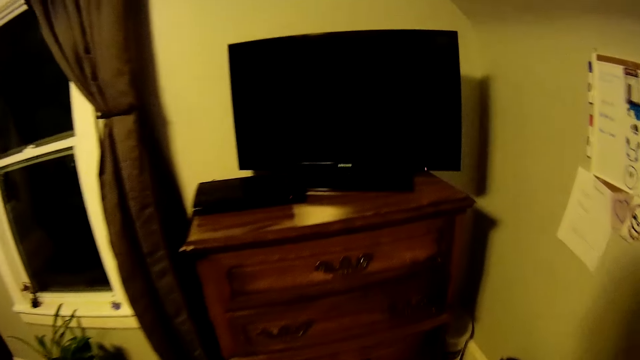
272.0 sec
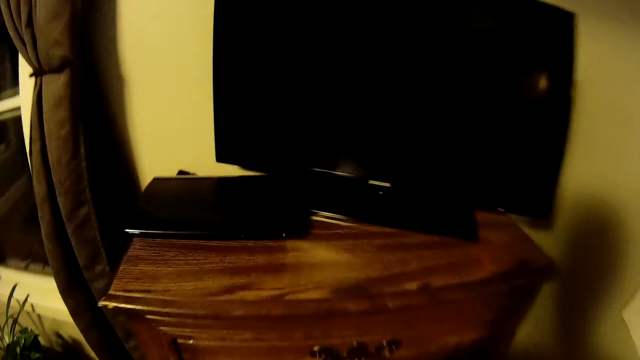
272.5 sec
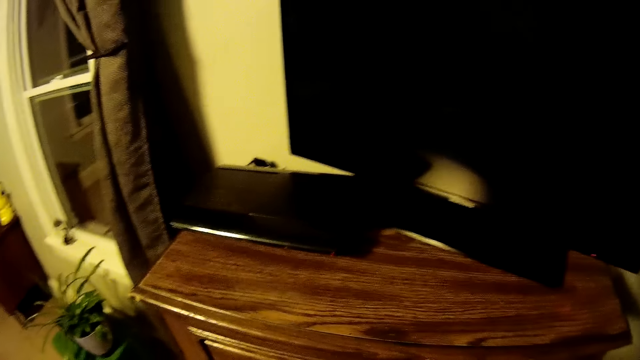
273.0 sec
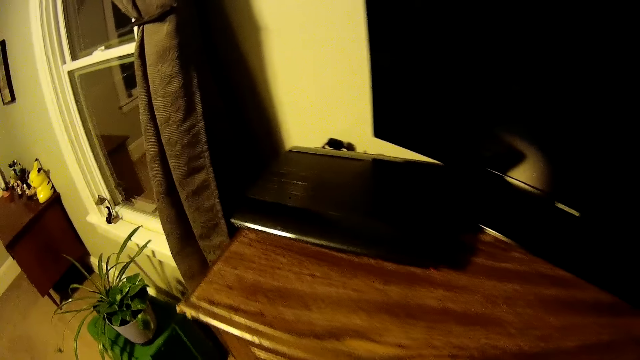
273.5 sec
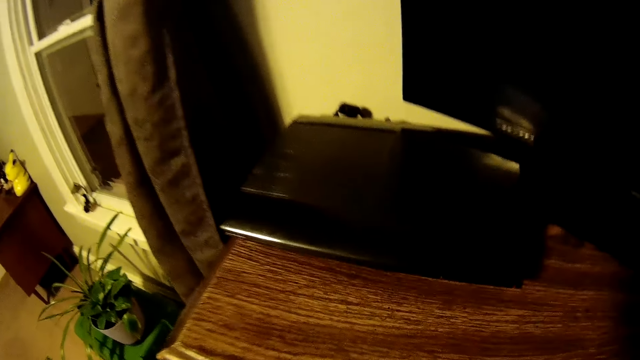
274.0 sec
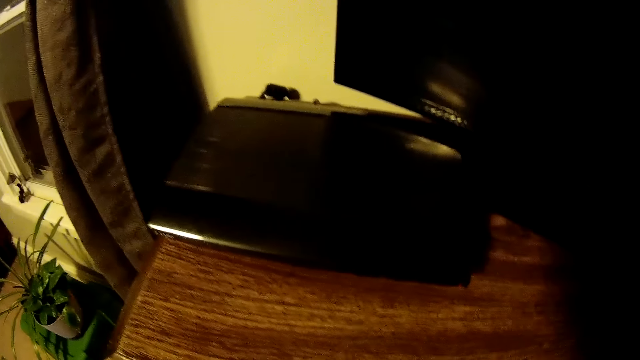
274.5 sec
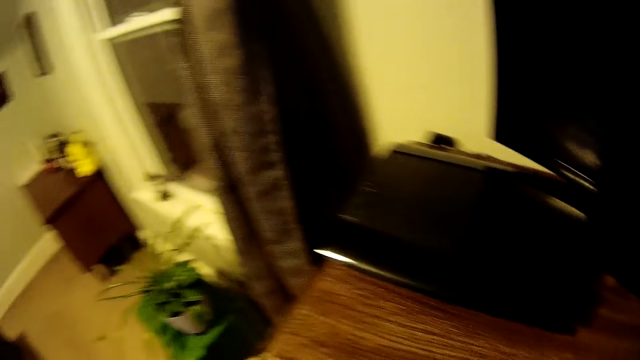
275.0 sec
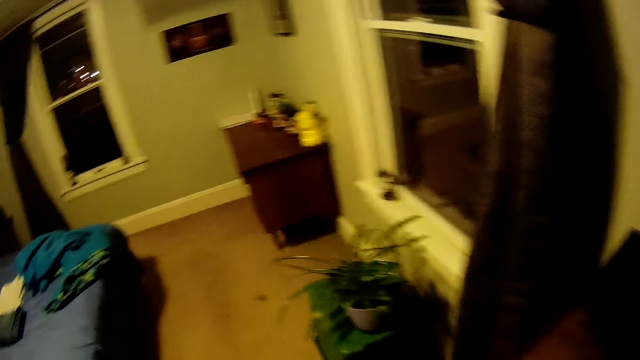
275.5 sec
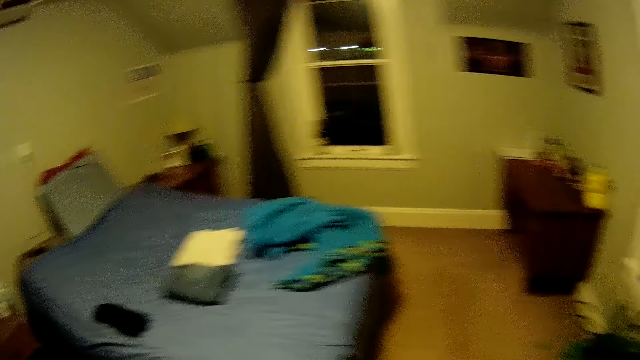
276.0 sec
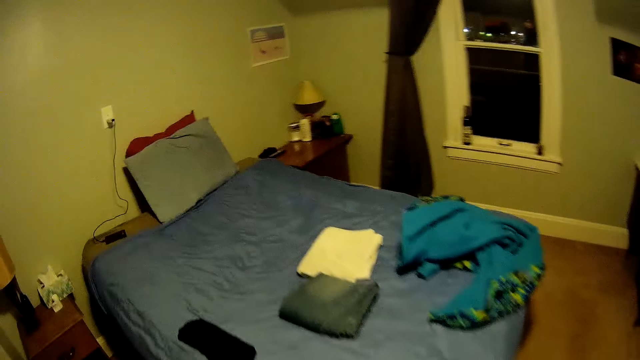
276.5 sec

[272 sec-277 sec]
The camera wearer moves around the room.

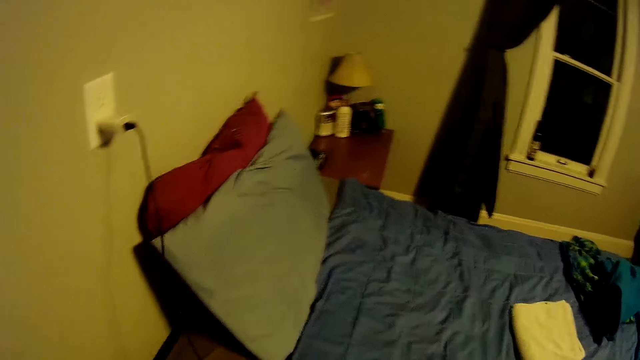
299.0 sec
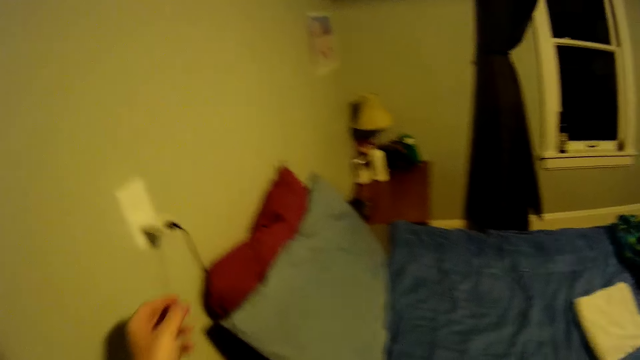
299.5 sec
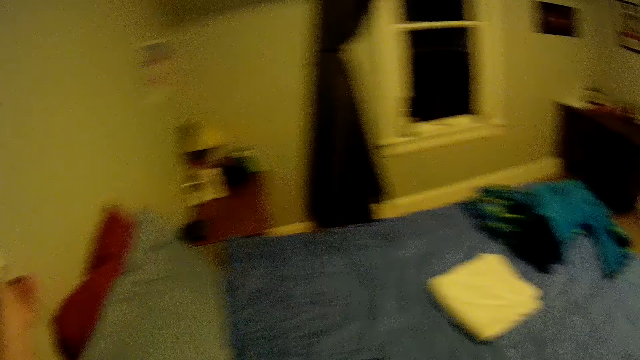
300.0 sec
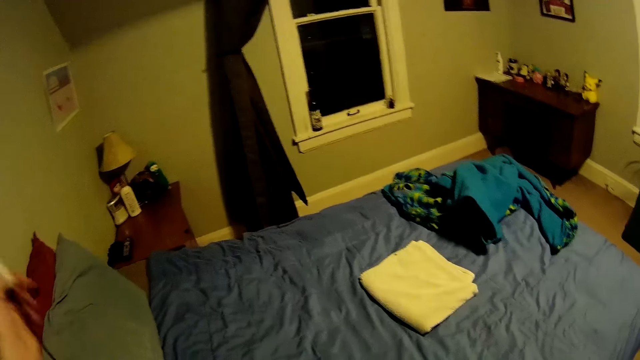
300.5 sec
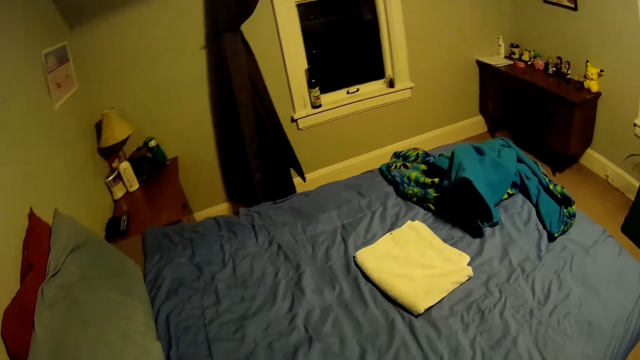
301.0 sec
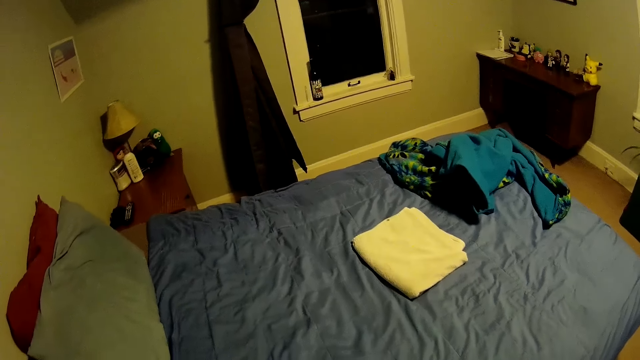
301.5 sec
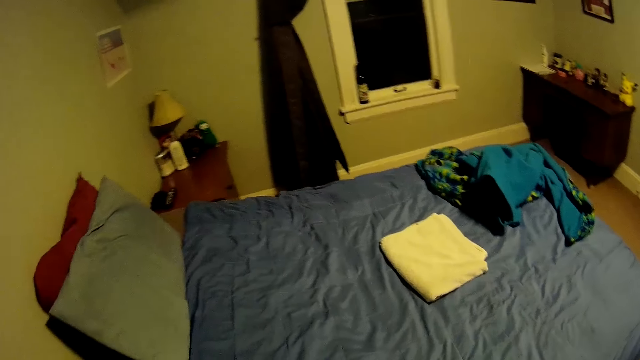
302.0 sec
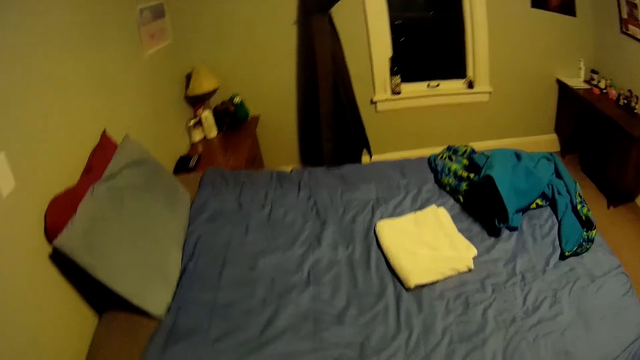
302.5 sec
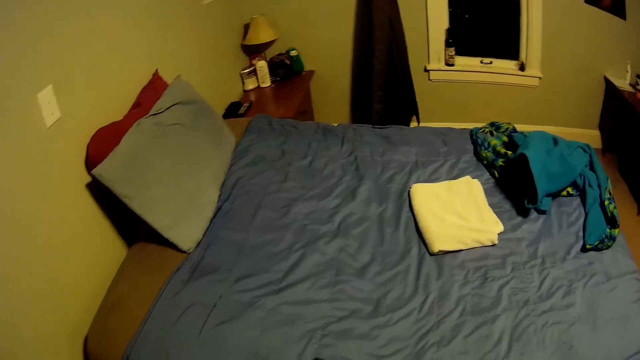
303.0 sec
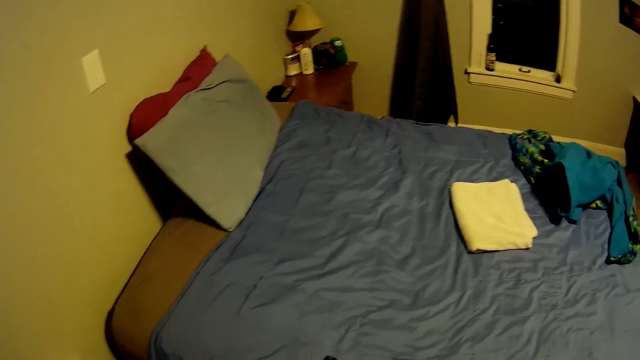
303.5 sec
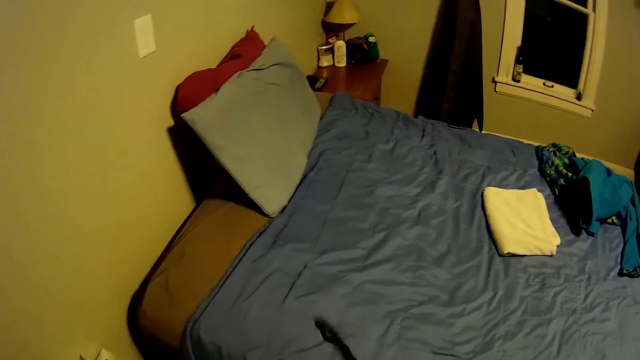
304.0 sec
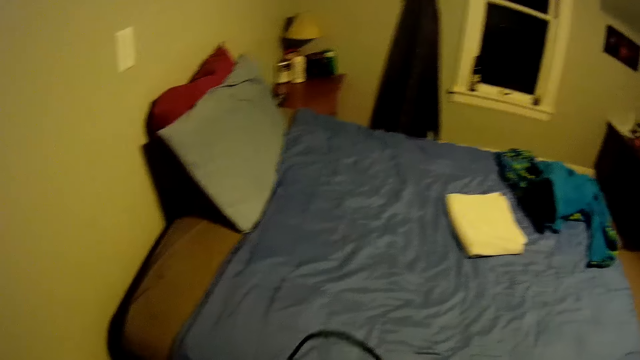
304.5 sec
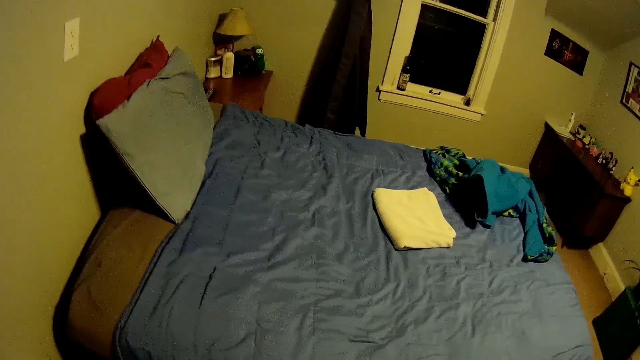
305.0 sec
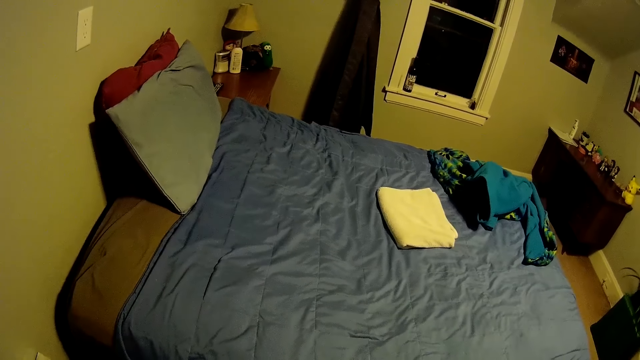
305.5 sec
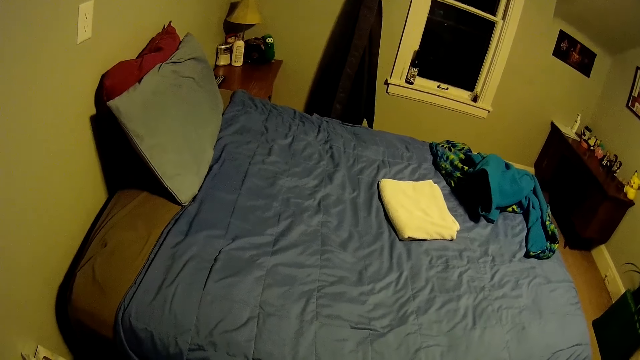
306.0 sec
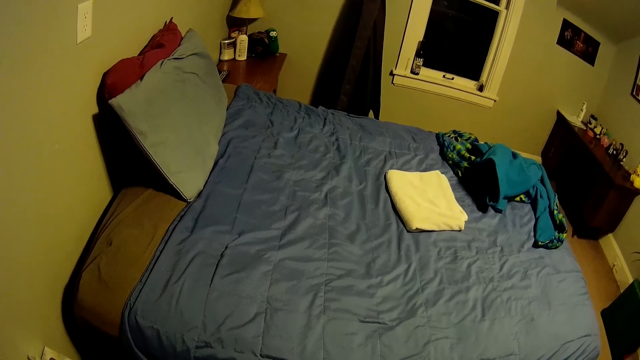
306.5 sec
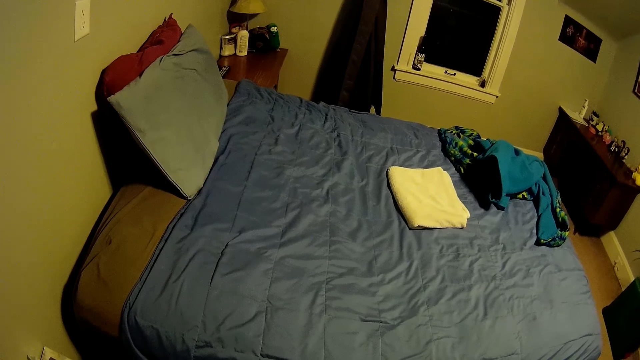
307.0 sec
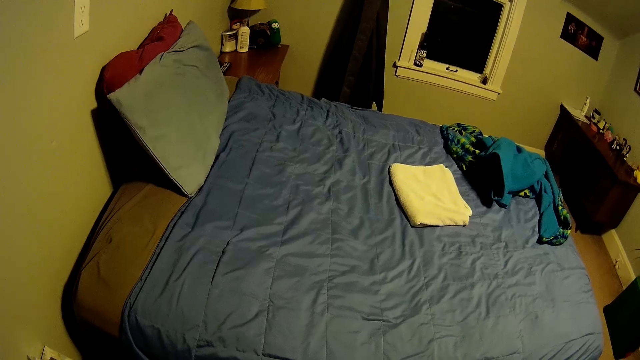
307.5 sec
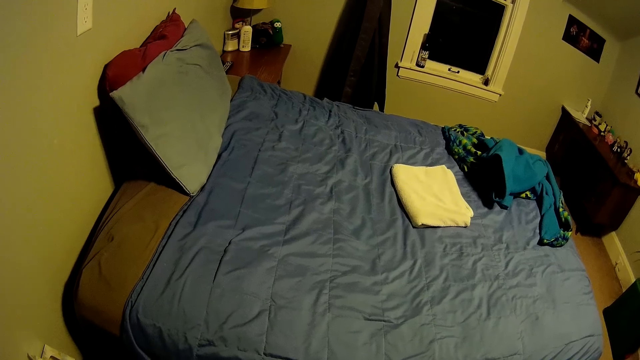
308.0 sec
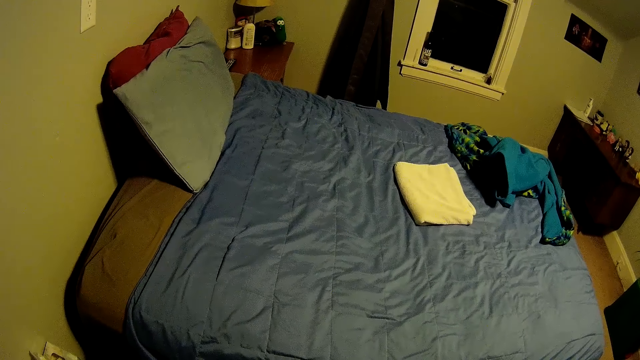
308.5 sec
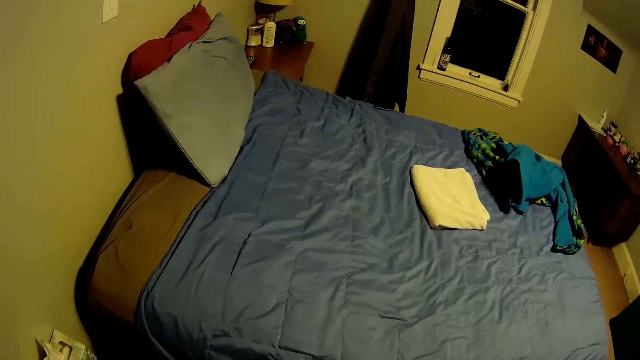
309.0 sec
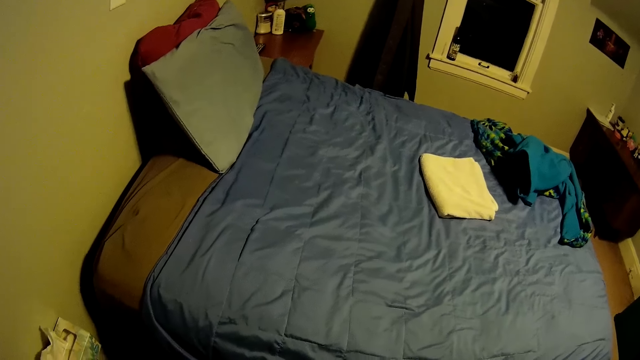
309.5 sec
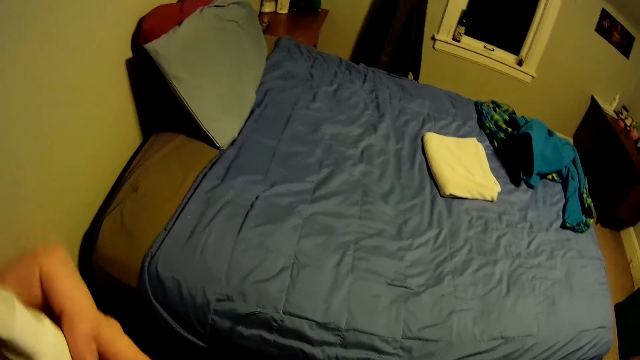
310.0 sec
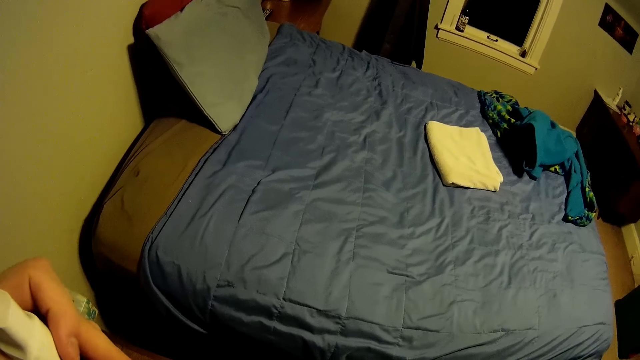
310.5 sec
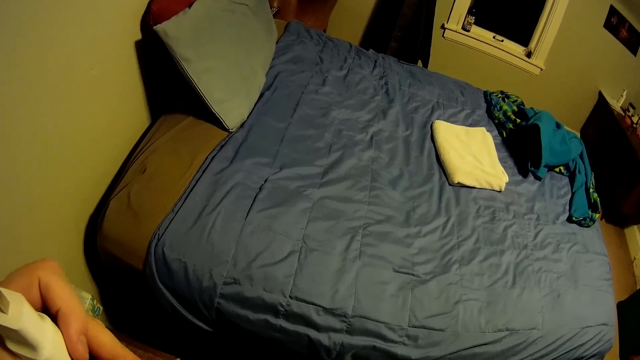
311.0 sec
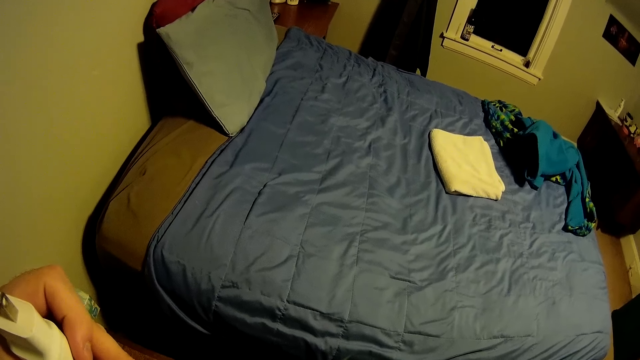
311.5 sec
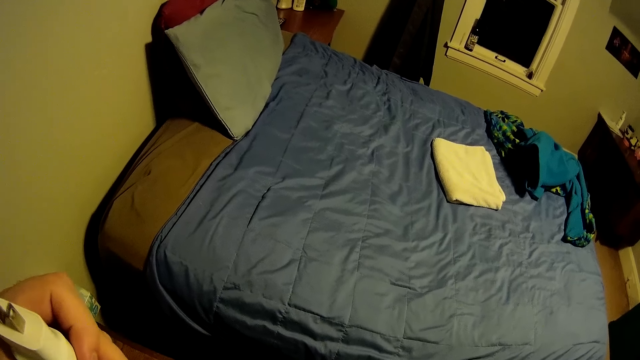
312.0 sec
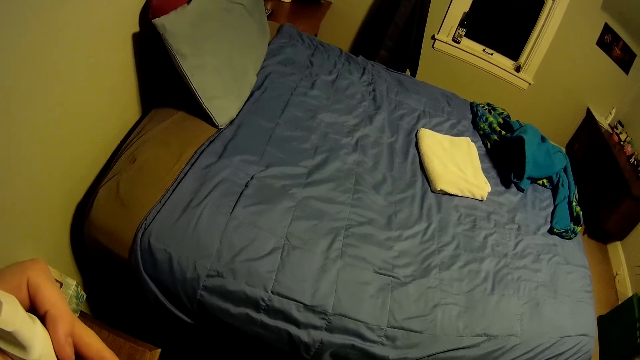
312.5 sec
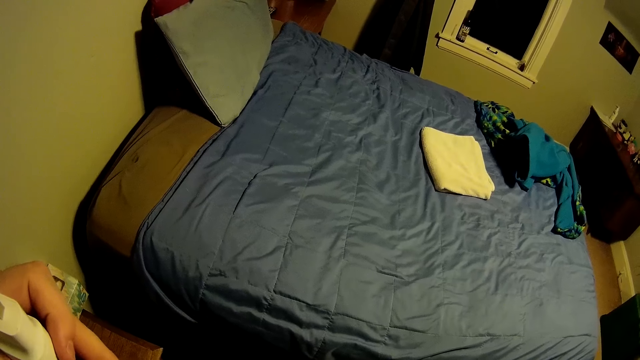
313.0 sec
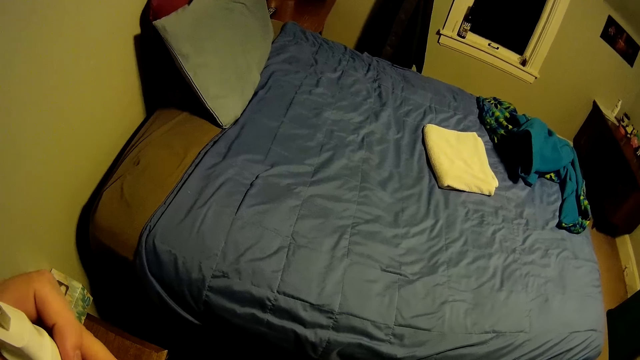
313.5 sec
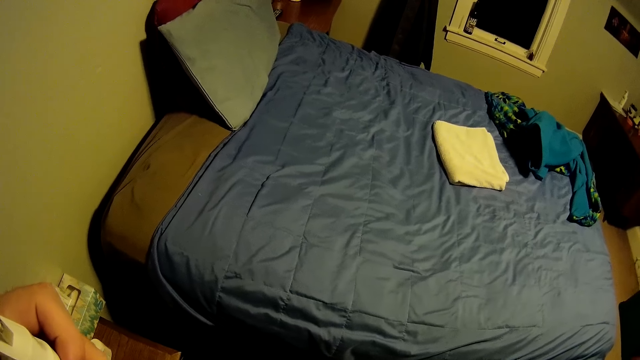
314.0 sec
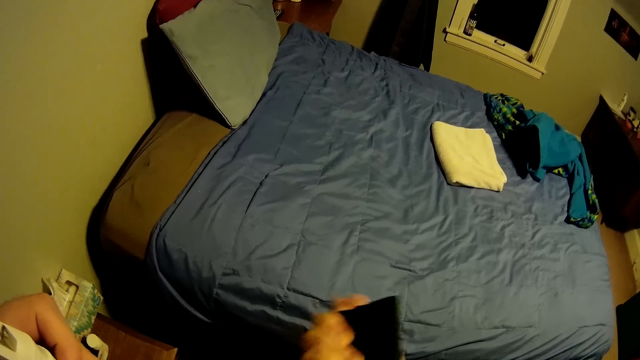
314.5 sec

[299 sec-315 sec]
The camera wearer unplugs the cellphone charger from the socket. They hold the cellphone charger and the cellphone.
